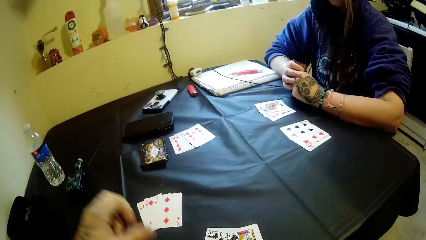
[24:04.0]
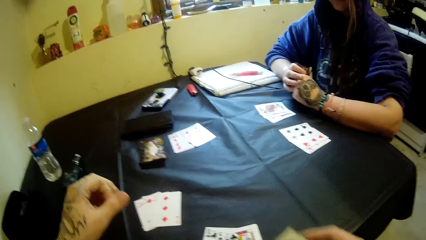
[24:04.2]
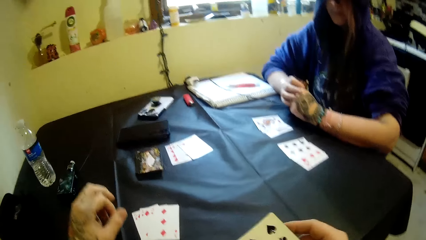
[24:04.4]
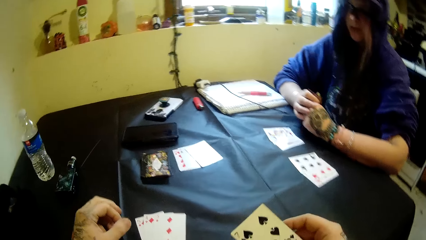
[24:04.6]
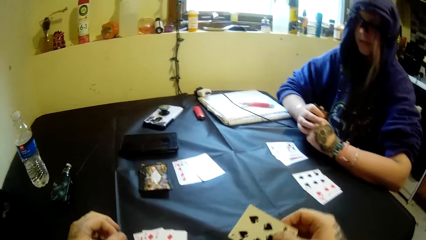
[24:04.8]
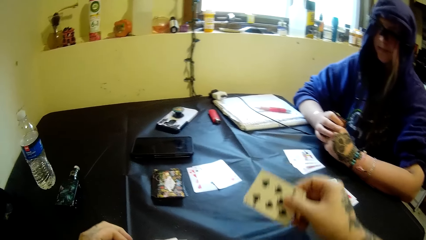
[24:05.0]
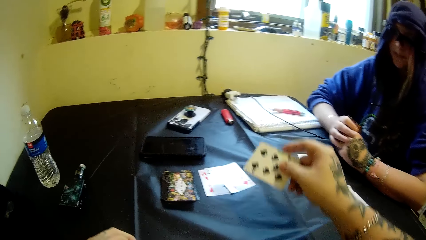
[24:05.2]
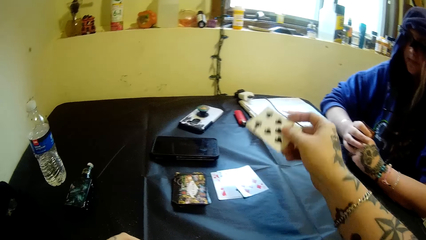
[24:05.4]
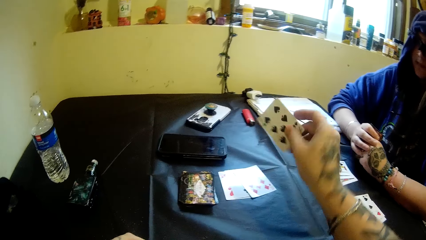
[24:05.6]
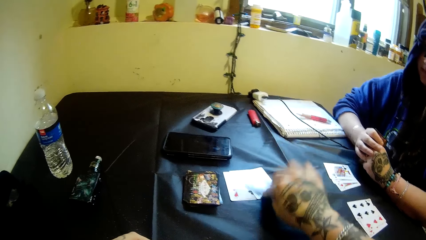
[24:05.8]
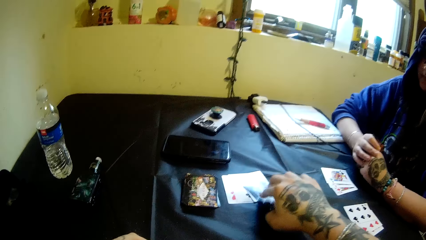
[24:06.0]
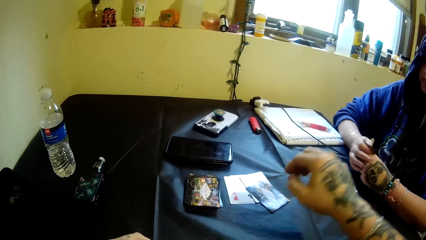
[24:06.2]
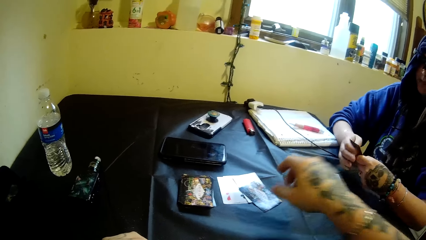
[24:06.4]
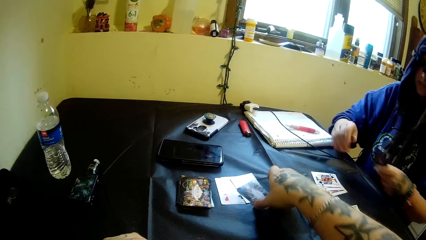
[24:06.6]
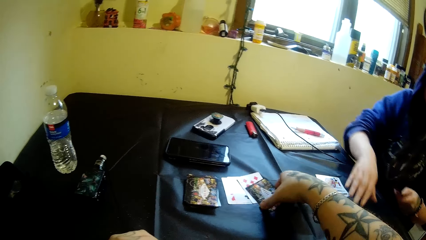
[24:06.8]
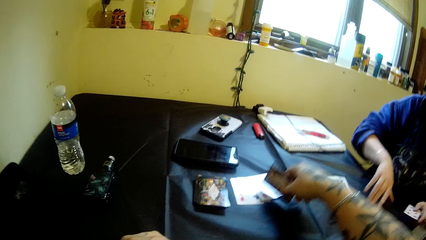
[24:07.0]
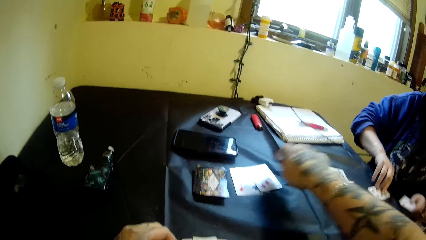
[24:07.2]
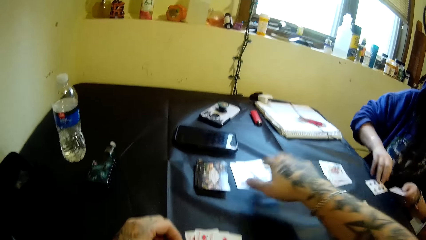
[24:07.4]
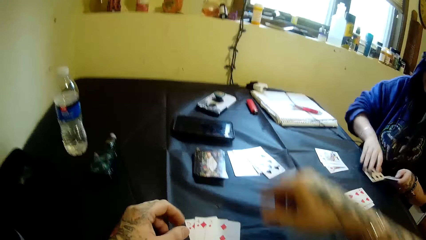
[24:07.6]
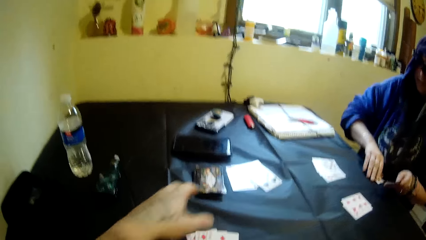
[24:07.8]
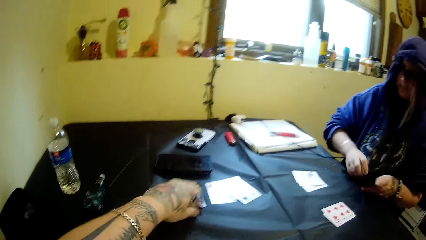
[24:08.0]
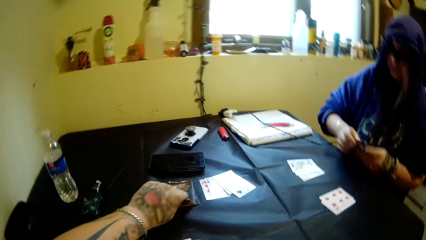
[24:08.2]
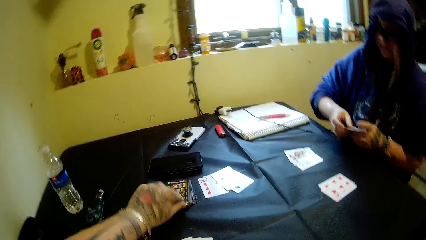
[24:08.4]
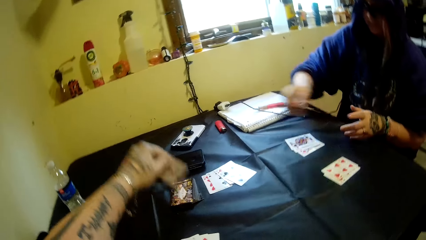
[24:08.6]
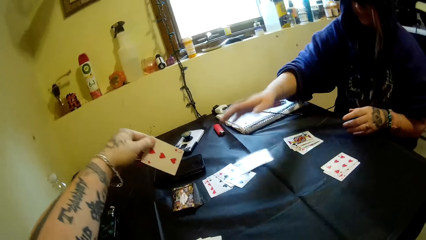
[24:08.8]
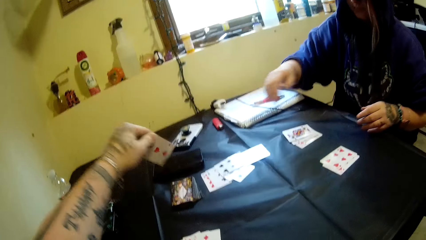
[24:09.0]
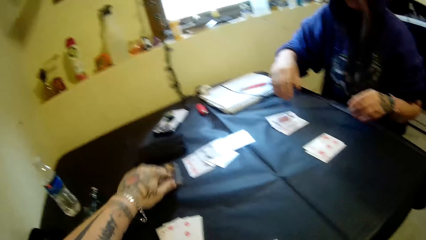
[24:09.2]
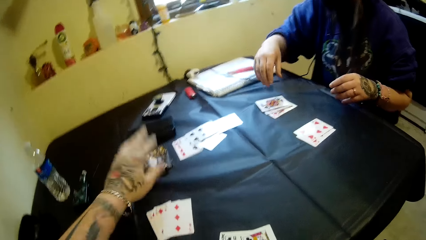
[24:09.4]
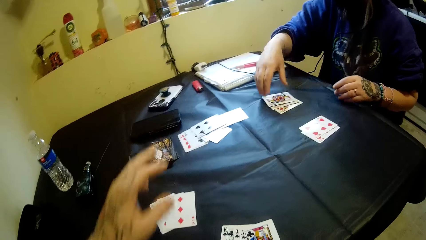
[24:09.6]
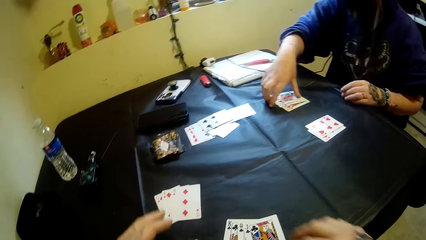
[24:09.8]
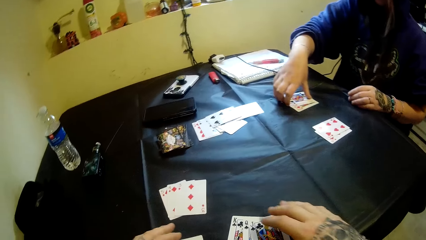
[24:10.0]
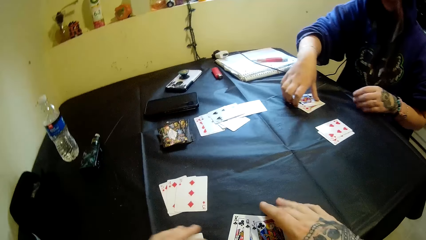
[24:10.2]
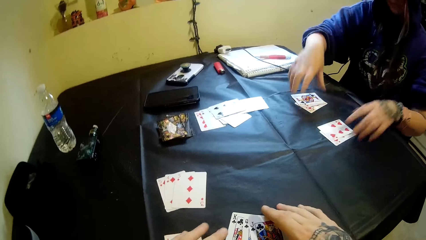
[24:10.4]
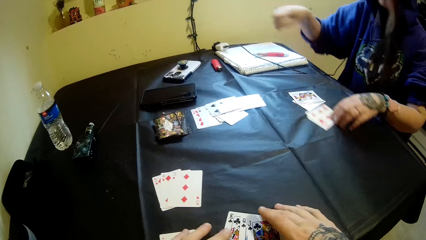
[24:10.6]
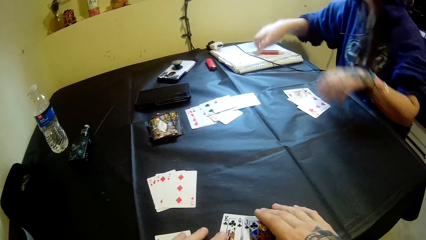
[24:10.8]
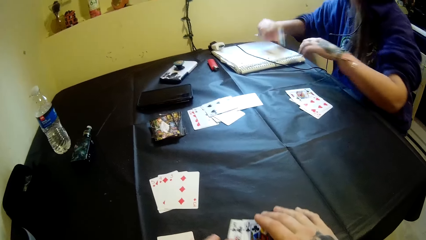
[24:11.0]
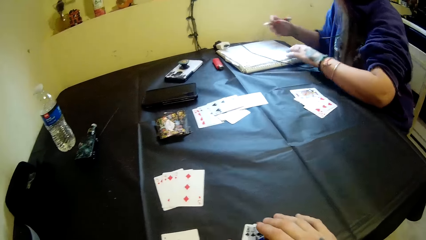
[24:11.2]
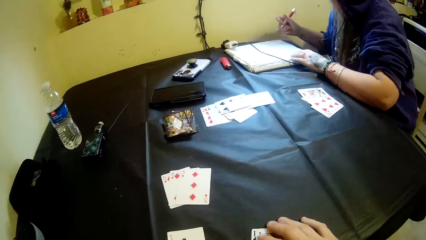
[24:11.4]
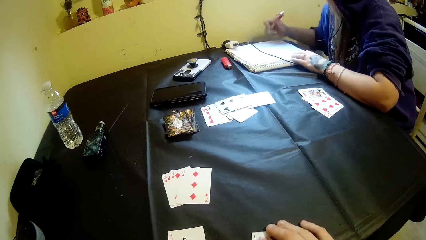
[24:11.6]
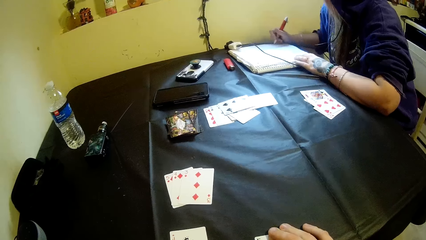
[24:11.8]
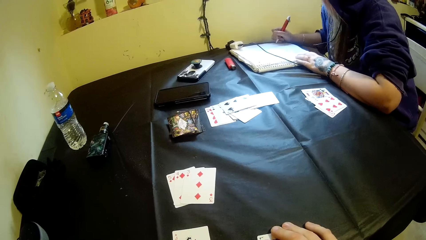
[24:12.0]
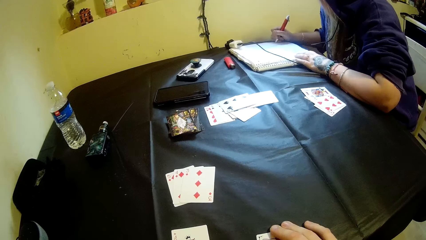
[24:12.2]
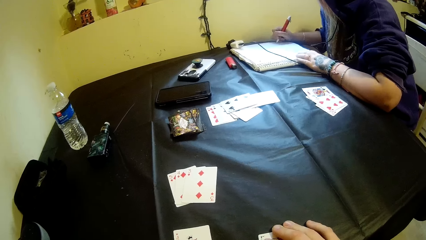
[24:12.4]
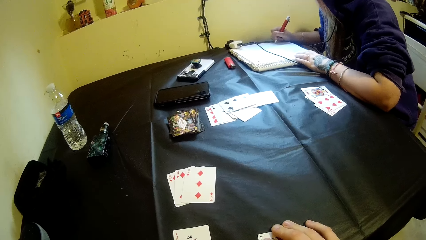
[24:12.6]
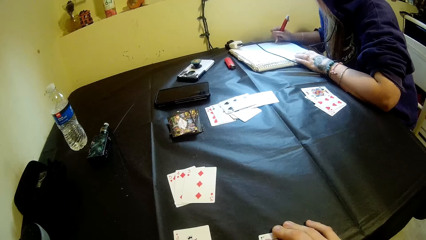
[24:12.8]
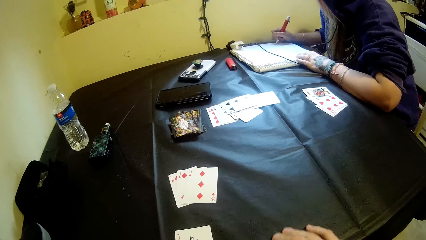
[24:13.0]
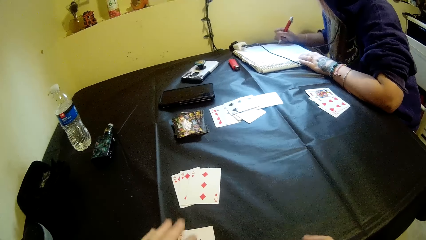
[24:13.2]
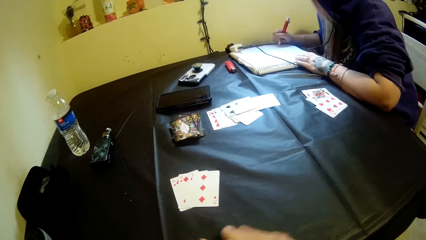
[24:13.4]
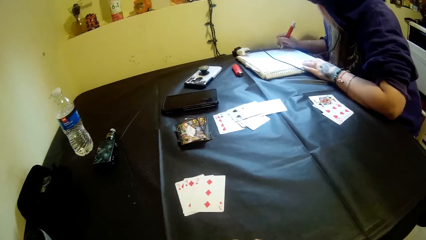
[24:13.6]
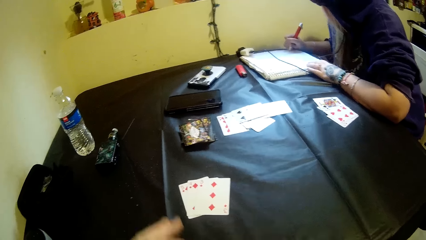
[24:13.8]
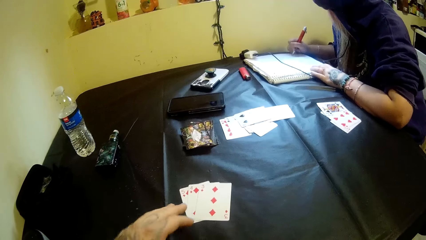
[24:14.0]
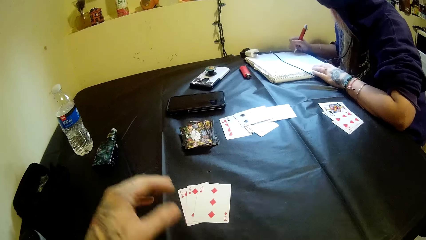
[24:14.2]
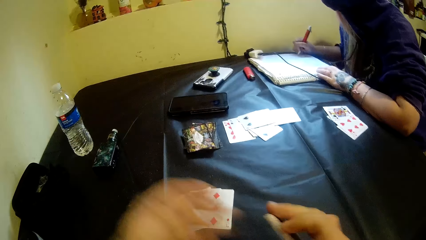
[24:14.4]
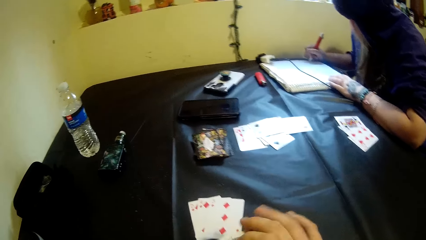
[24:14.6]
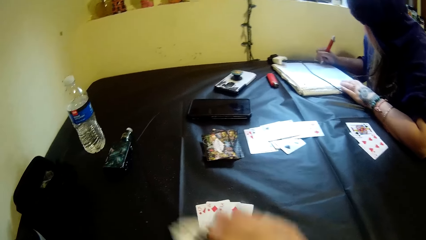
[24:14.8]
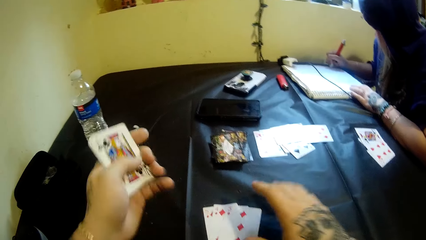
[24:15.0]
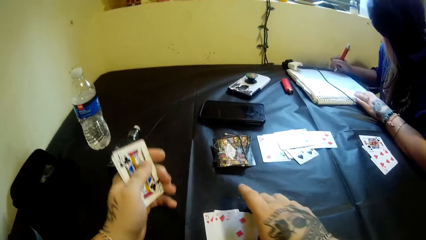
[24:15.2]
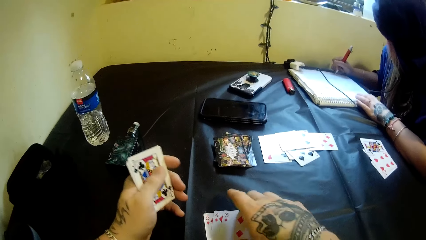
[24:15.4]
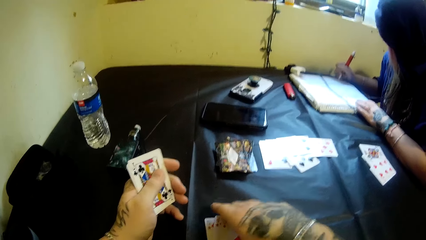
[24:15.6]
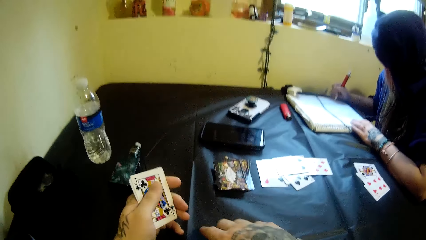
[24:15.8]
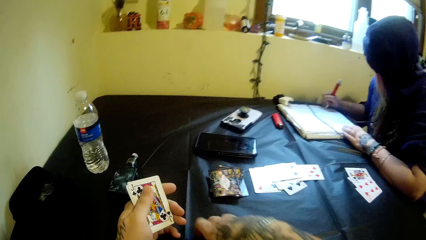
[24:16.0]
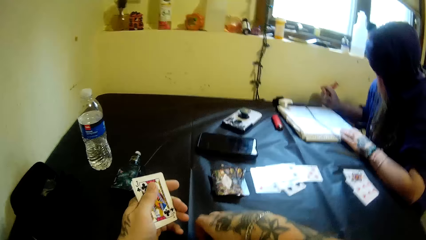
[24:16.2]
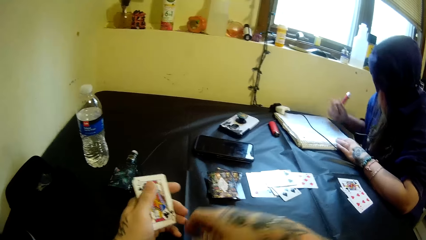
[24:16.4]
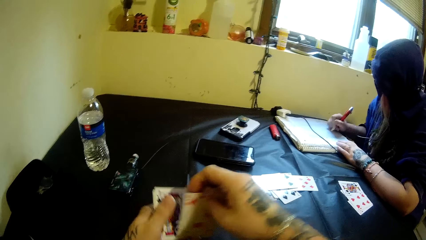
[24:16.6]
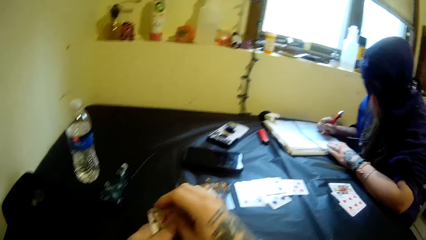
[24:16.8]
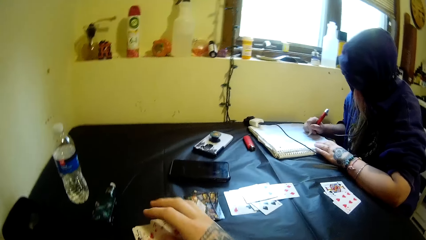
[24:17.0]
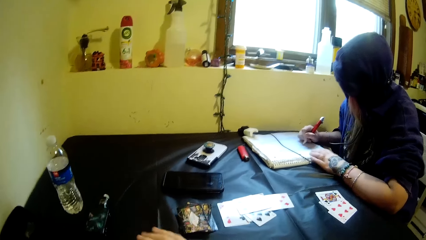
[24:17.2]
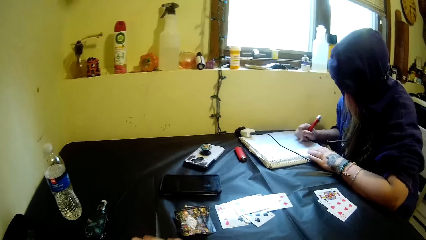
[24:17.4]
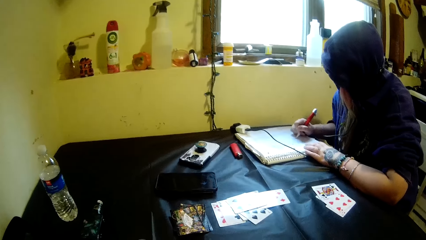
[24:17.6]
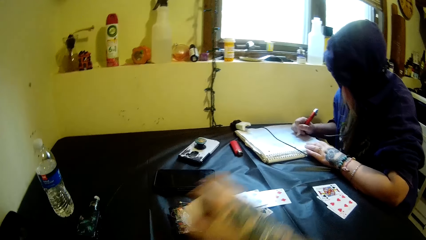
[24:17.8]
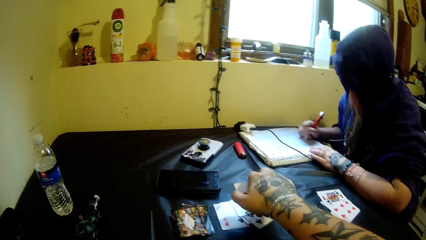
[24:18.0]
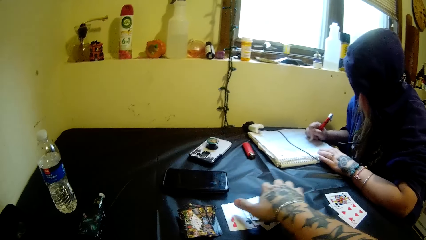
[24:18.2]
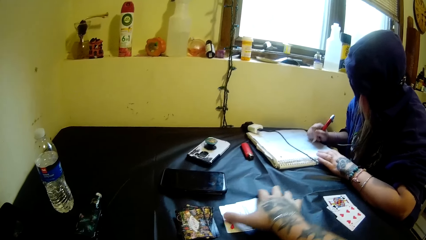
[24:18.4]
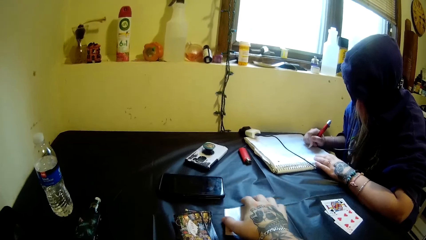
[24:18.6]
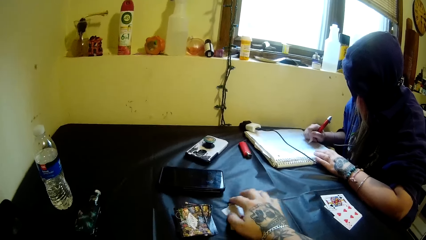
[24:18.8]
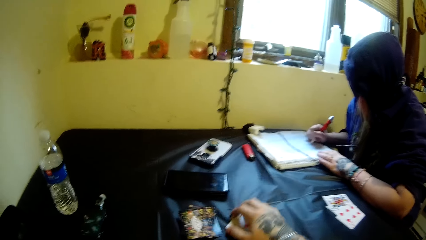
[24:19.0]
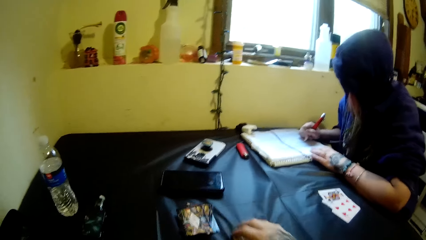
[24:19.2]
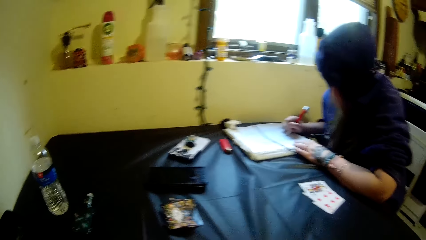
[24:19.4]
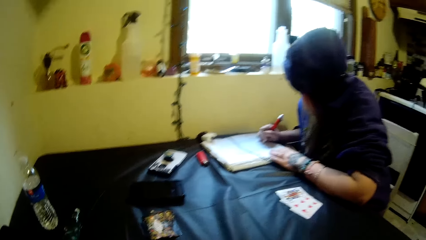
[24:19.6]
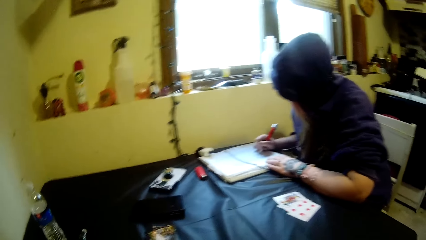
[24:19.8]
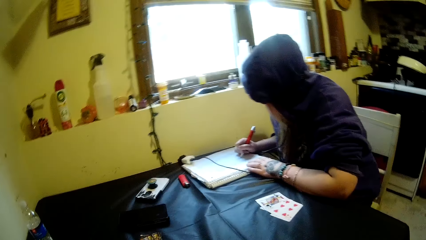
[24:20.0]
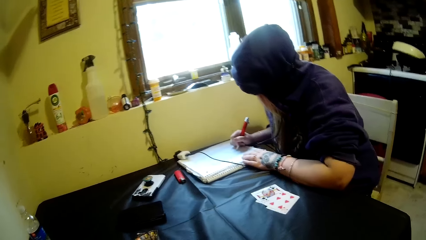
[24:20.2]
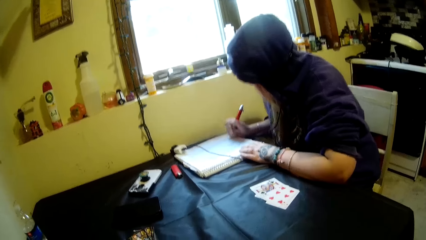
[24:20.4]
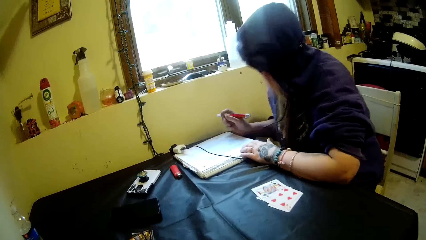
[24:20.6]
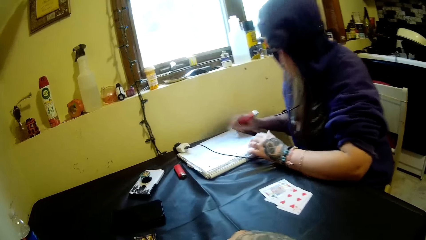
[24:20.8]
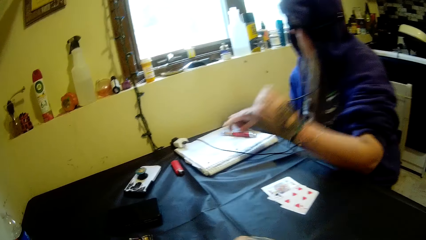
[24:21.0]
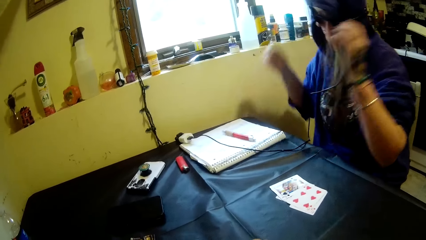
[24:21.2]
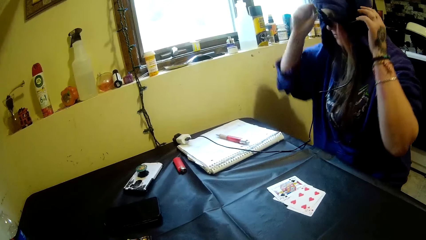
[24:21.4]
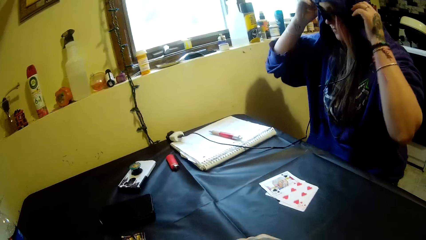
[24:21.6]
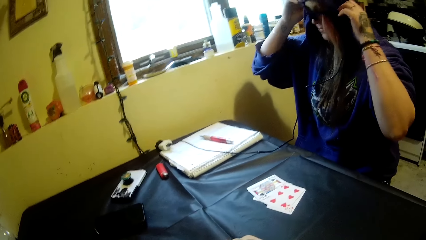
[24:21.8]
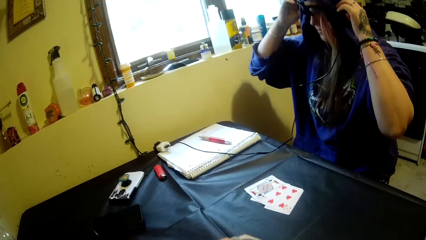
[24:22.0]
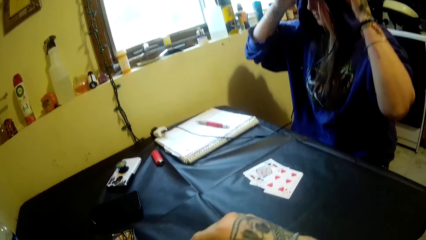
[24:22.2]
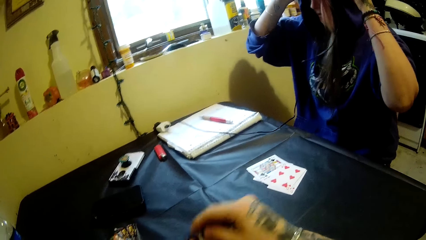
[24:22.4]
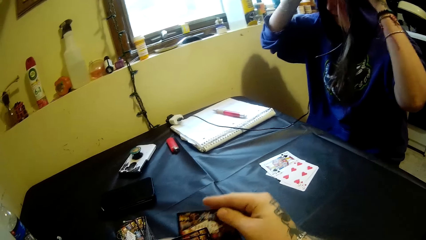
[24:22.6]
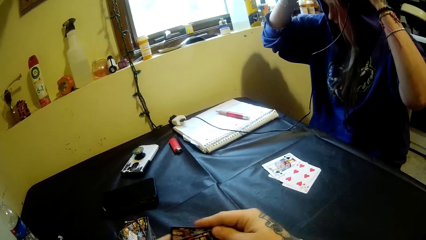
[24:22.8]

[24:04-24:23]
A woman stares at the playing card. The camera wearer plays a card in his right hand on the table. He turns the playing card. He moves the cards on the table with his right hand. The woman picks playing cards. The camera wearer picks playing cards. He moves a card on the stack of cards on the table with his left hand. He drops the playing card. The woman plays the cards in her right hand on the table. She moves the cards on the table with her hands. She picks the pen on the book with her right hand. She writes on the book with the pen. The camera wearer exchanges cards to the left hand. He moves the cards on the table with his hands. He picks cards from the table. The woman writes on the book. The camera wearer picks cards from the table. The woman drops the pen on the book. She removes a camera or headphones on her head with her hands.
